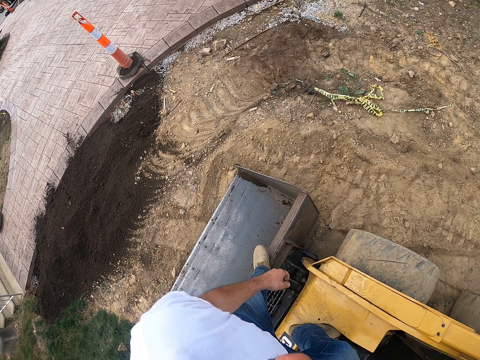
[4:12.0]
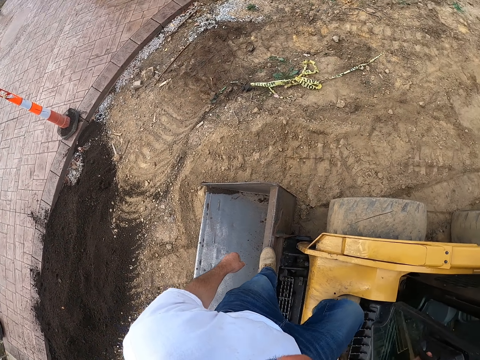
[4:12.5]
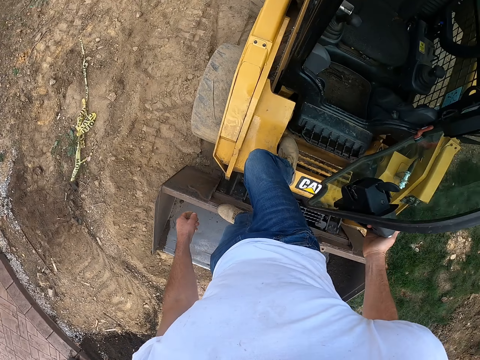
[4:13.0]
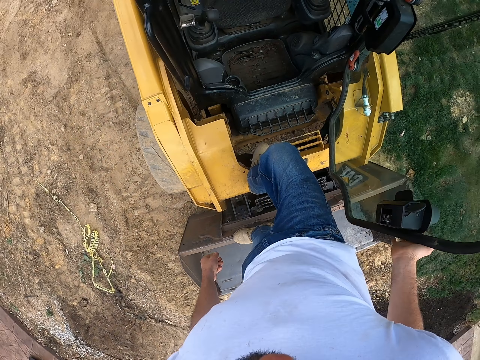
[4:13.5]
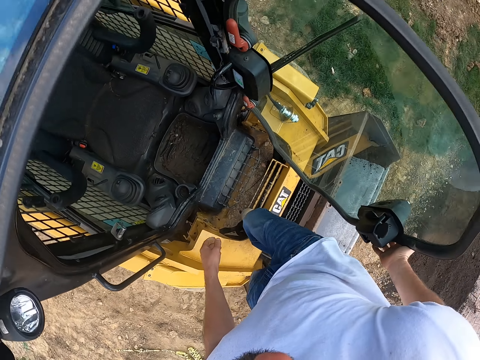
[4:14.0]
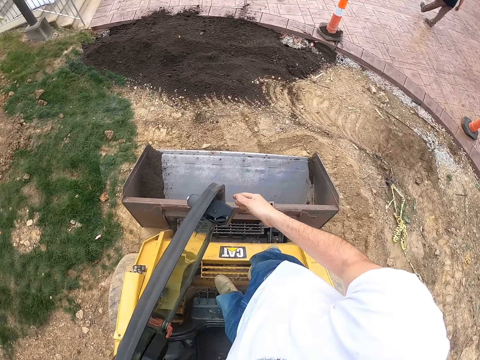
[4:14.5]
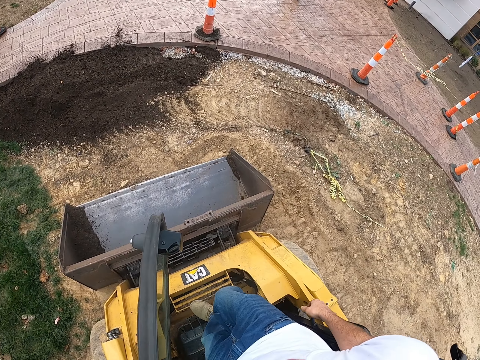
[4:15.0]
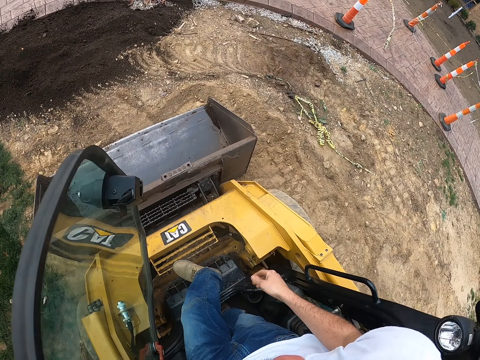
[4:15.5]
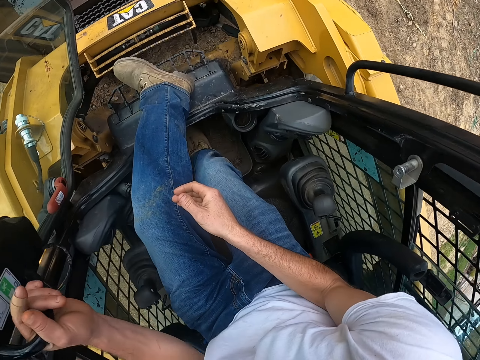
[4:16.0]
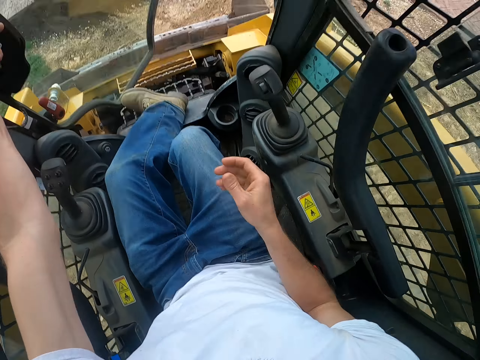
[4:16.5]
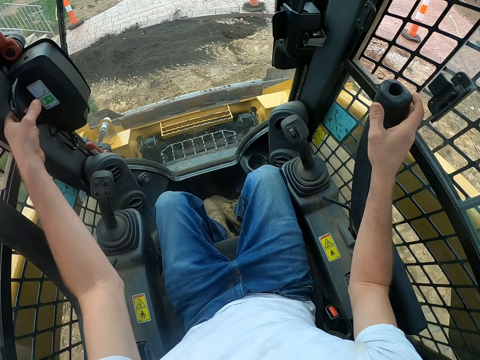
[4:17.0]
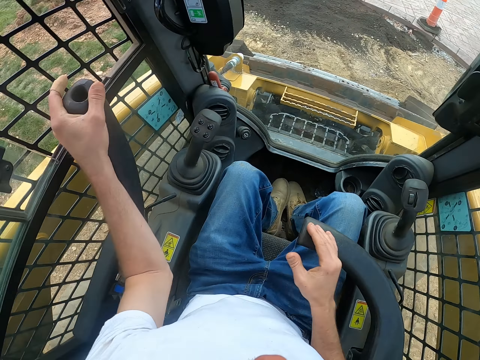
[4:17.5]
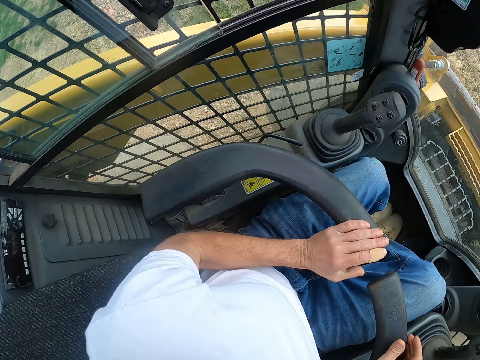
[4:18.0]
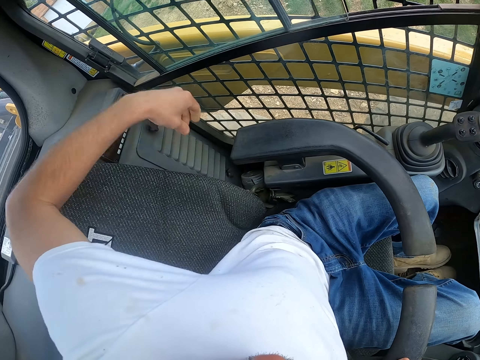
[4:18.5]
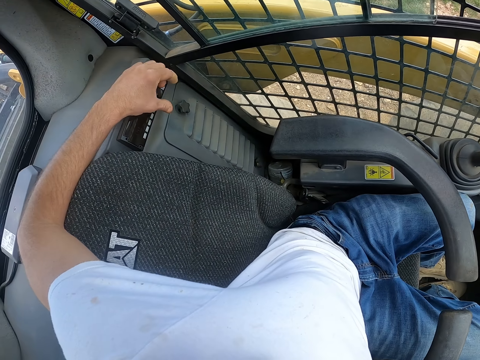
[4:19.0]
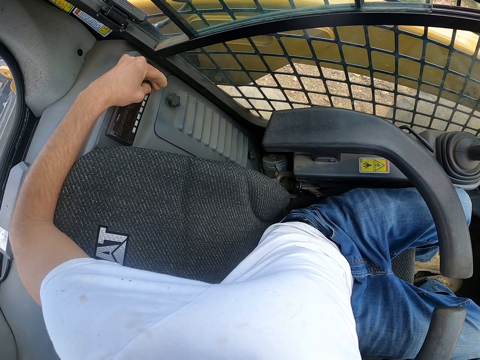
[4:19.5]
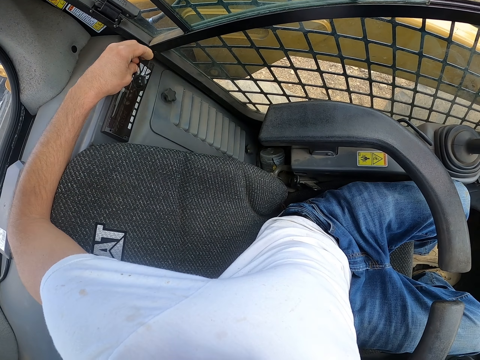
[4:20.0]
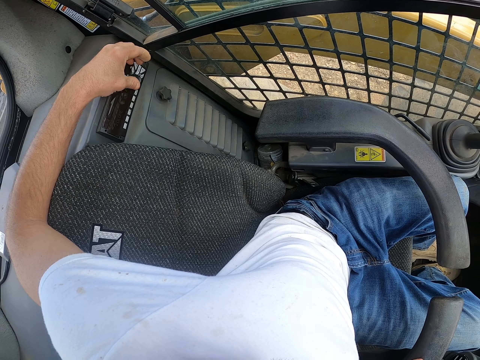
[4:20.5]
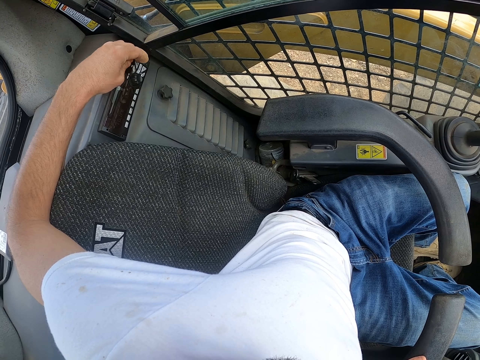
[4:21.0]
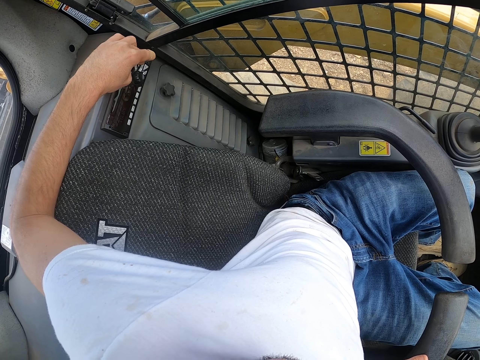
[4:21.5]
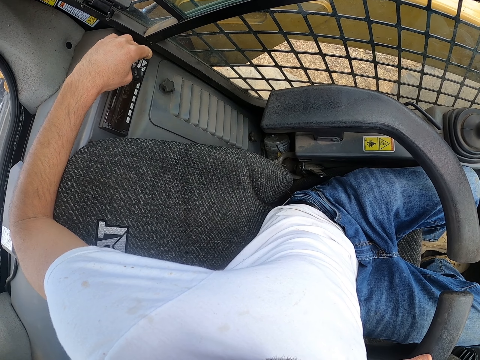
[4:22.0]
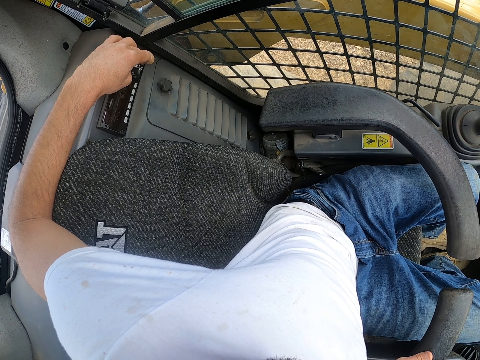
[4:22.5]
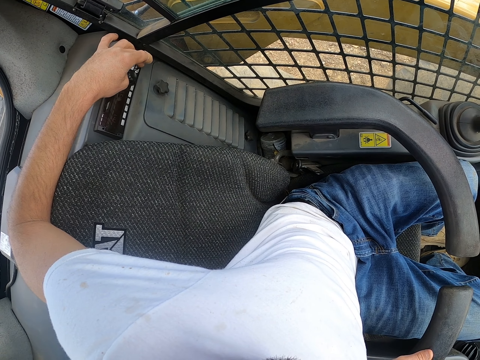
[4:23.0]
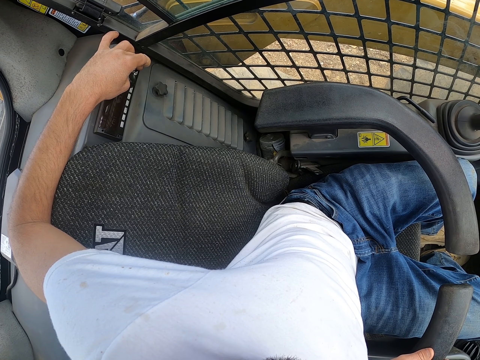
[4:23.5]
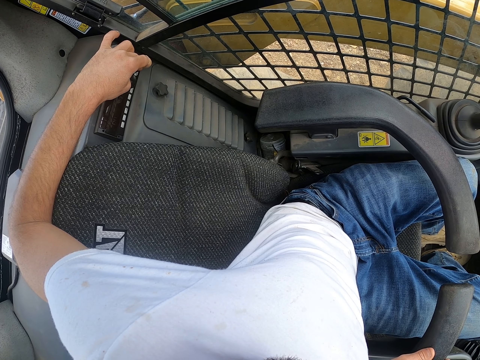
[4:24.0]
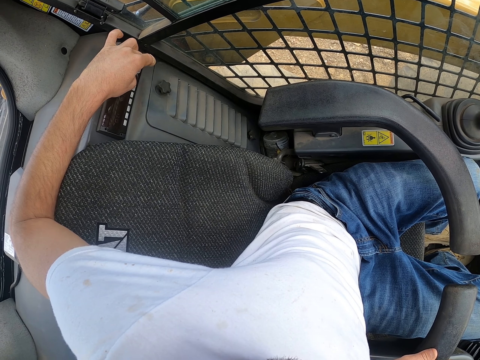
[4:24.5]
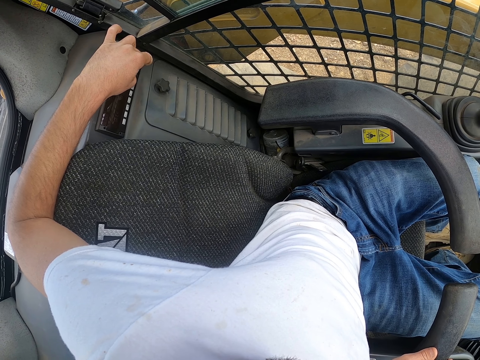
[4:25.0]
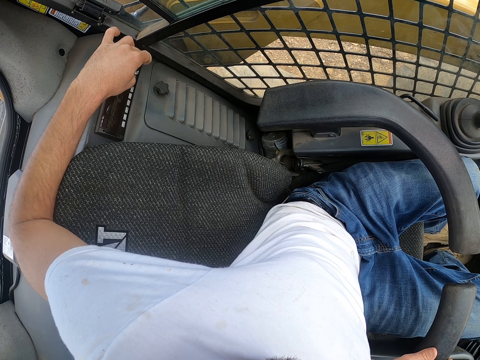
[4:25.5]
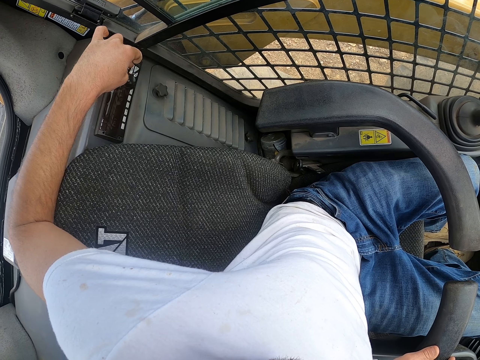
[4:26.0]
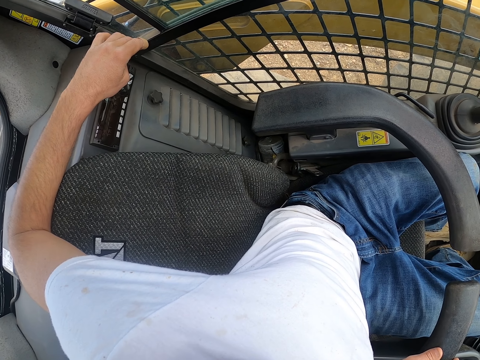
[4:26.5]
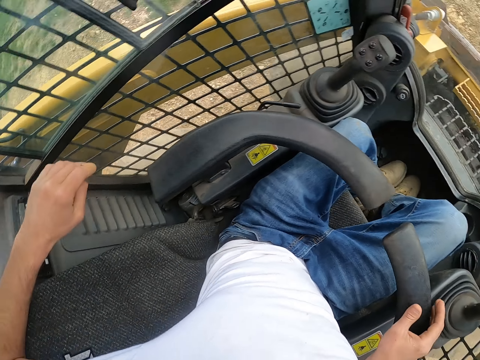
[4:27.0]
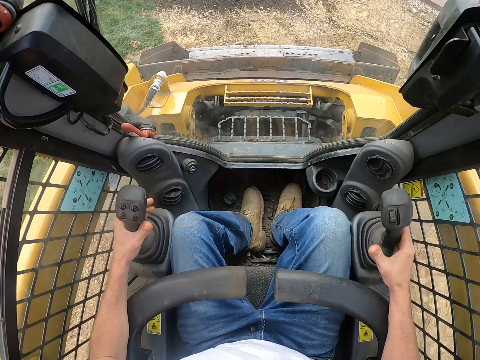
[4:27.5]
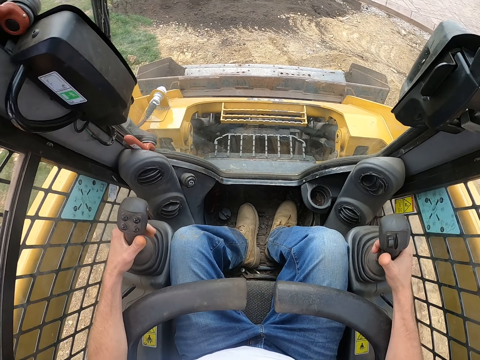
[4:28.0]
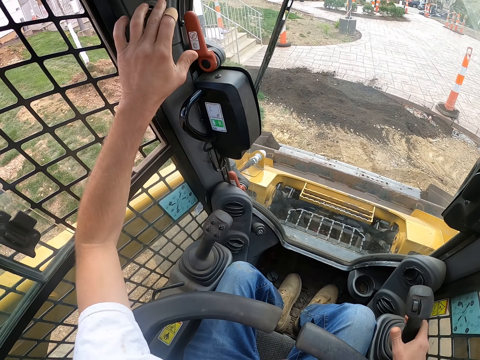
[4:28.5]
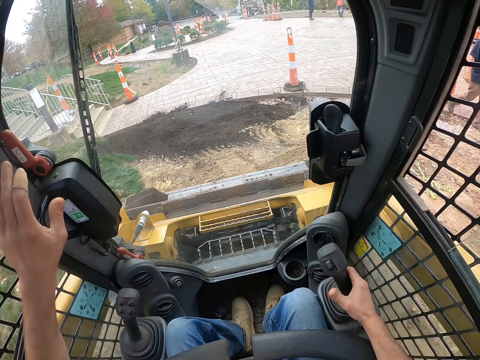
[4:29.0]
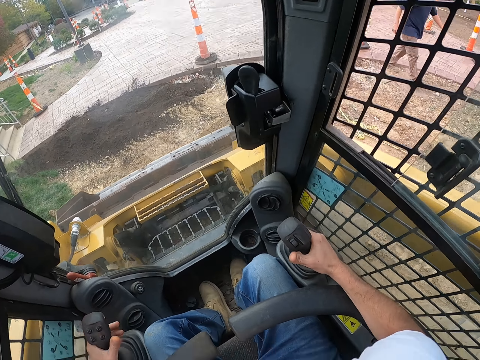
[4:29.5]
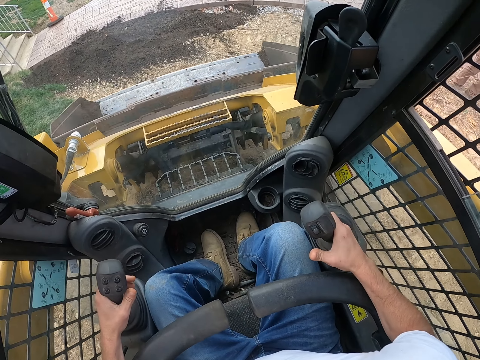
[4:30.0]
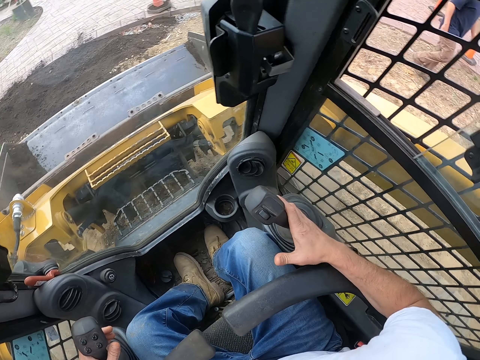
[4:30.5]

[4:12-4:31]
The camera wearer gets into the excavator. They sit in the bulldozer. They press the buttons.

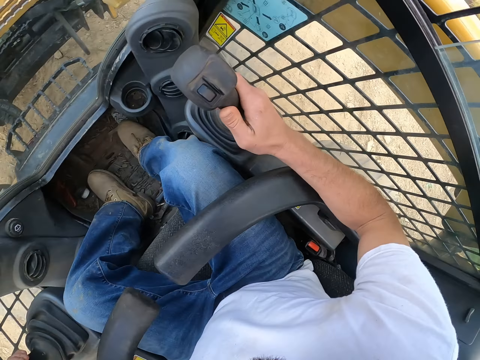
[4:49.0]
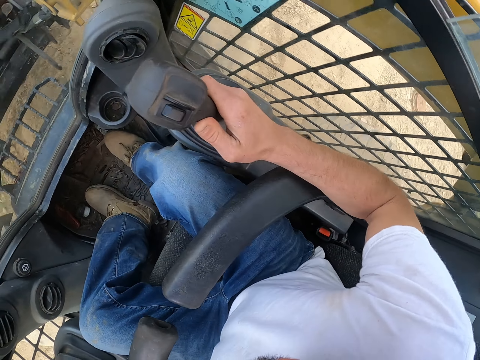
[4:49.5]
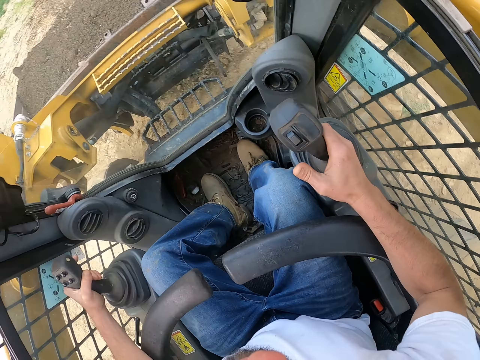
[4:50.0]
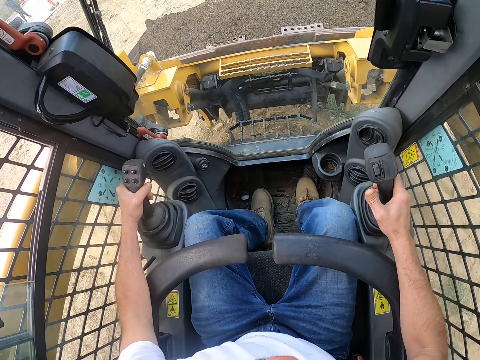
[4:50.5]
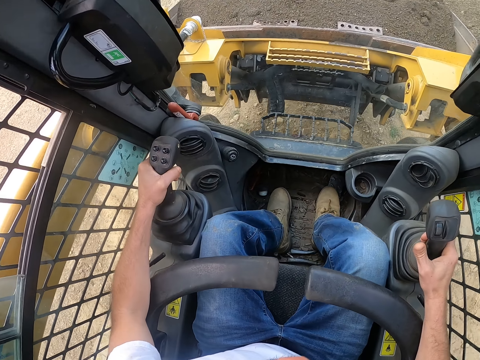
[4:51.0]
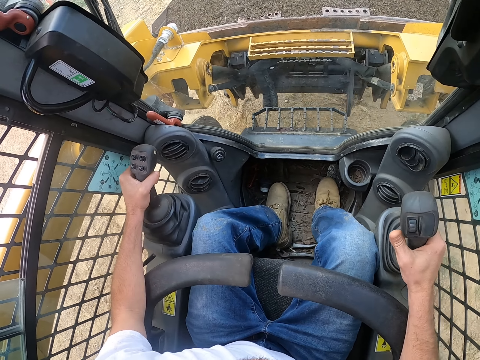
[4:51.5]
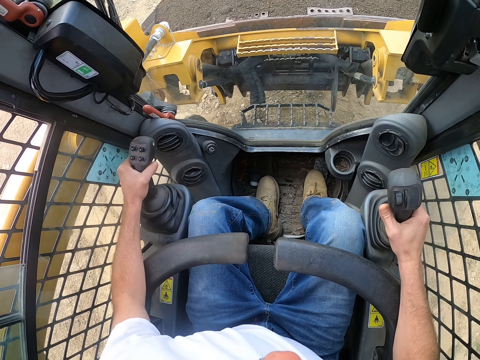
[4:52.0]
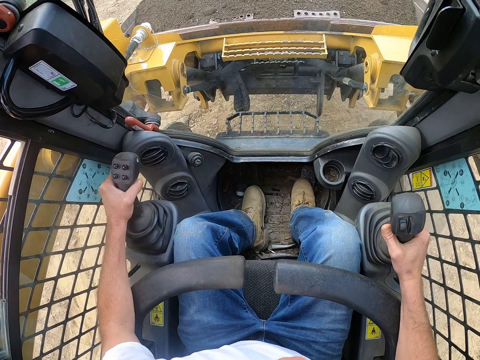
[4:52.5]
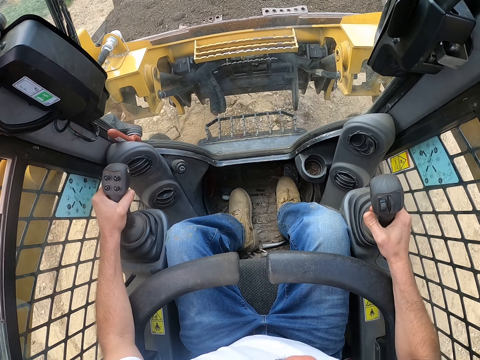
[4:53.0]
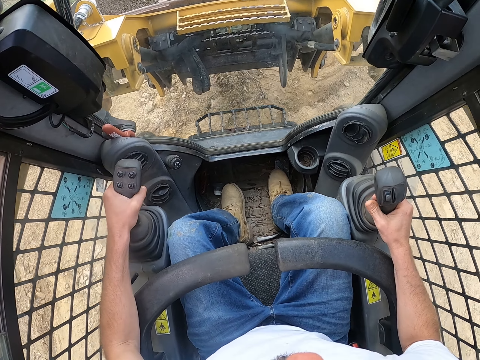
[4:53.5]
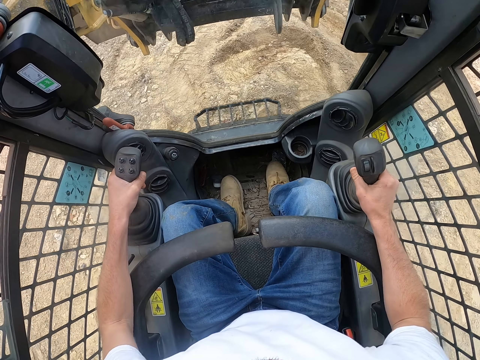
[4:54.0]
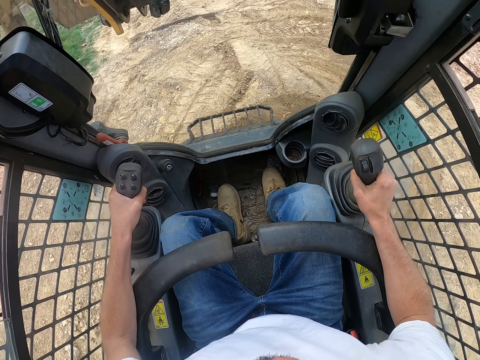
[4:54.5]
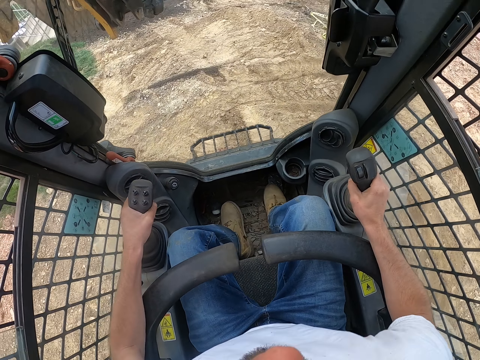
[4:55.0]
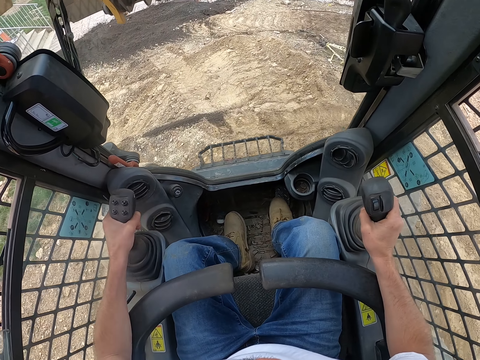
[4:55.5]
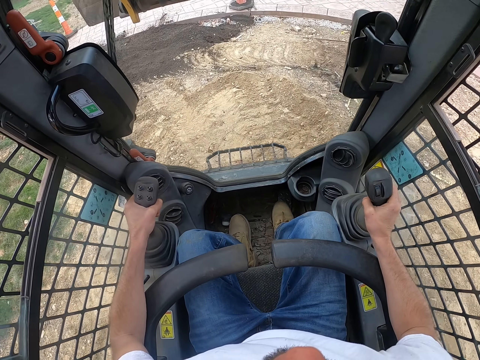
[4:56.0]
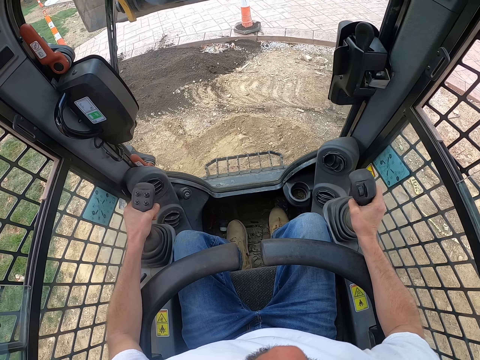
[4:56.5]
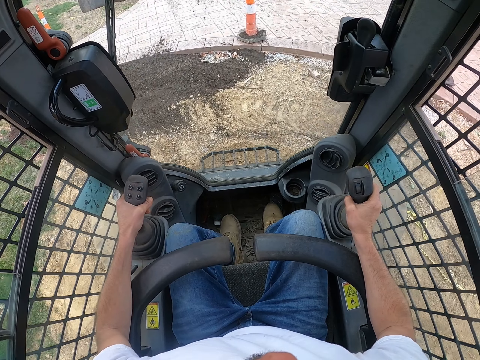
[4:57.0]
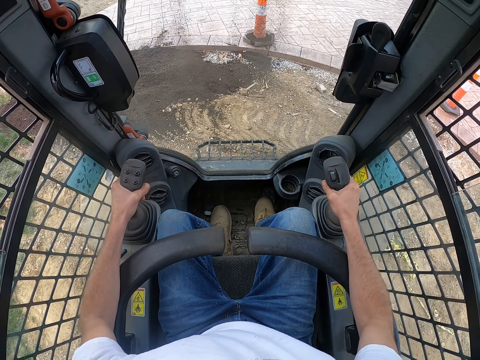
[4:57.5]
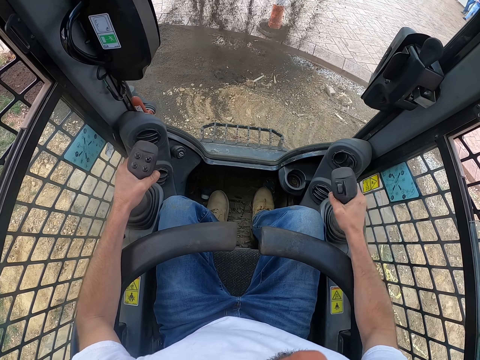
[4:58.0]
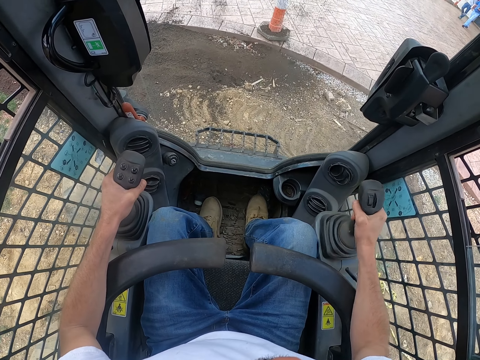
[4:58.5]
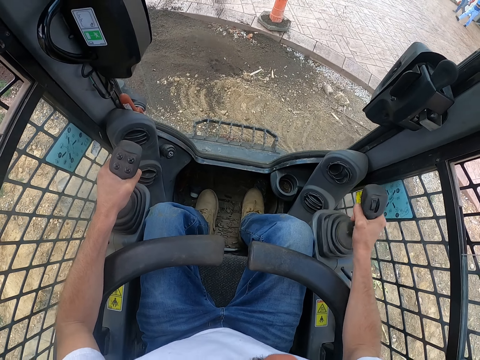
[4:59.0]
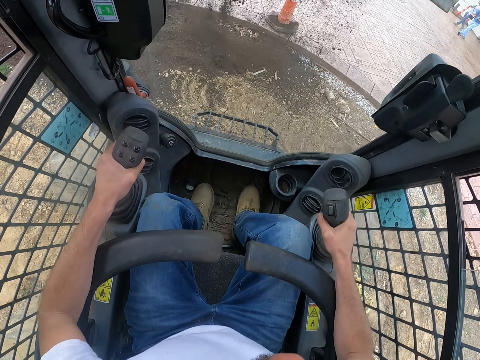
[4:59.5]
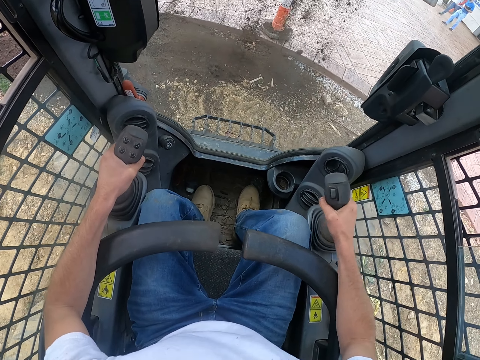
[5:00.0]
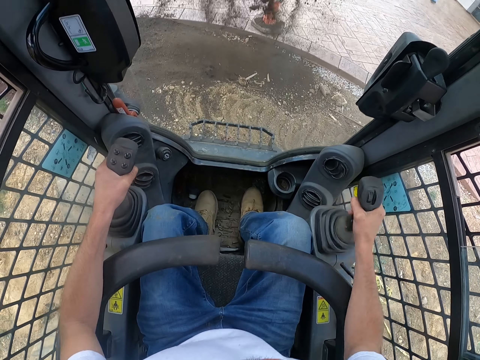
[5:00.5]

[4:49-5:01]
The camera wearer drives a tractor. They pour the soil from the excavator.
